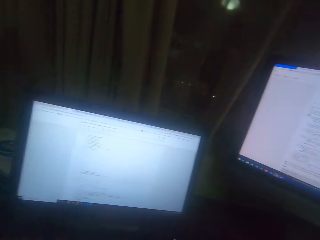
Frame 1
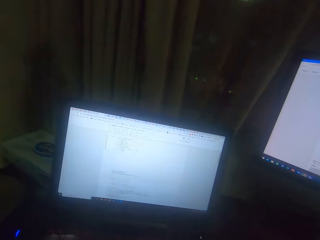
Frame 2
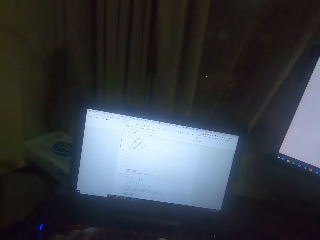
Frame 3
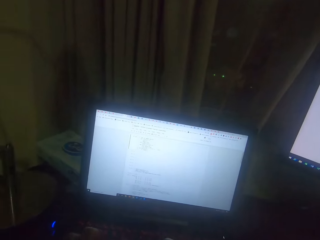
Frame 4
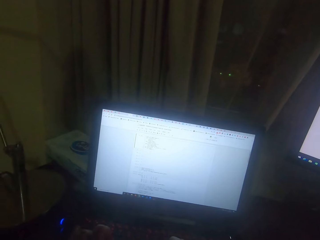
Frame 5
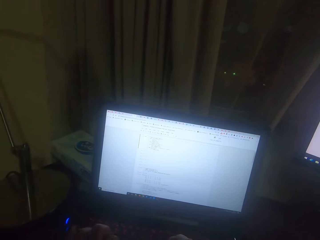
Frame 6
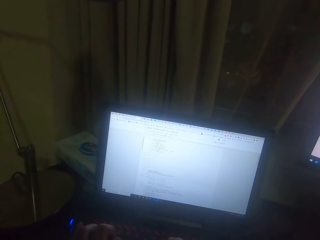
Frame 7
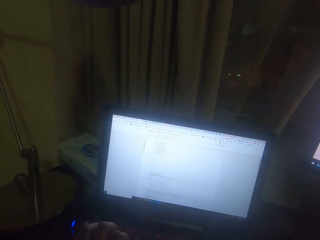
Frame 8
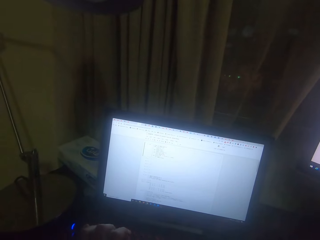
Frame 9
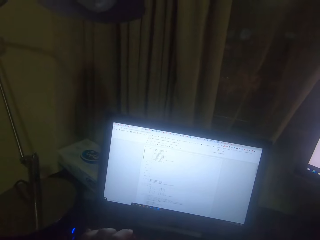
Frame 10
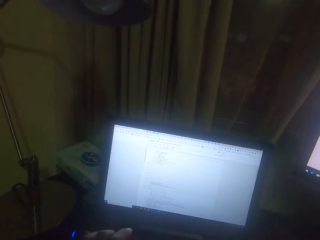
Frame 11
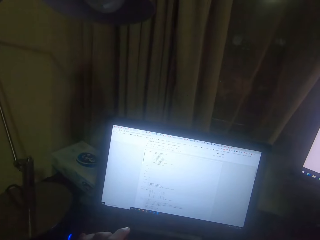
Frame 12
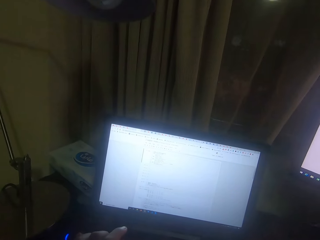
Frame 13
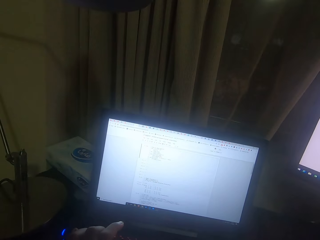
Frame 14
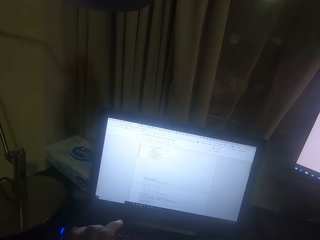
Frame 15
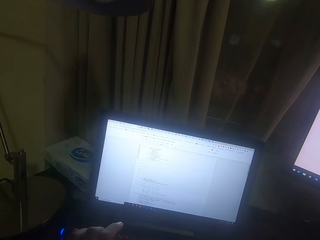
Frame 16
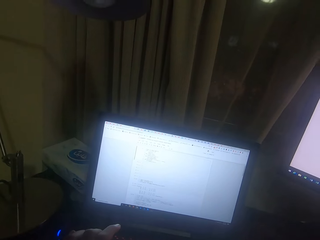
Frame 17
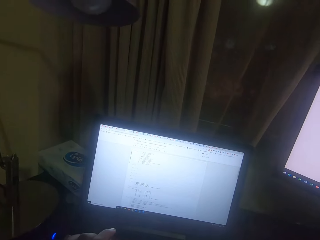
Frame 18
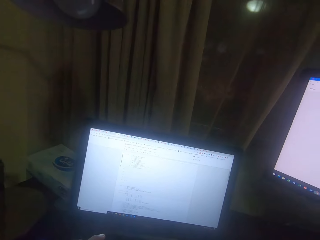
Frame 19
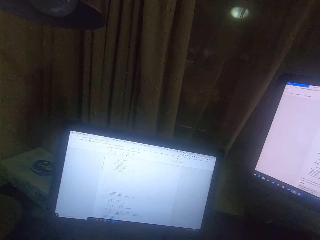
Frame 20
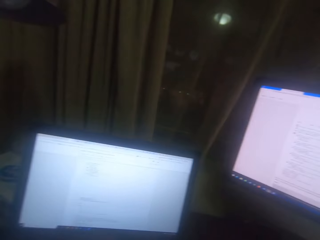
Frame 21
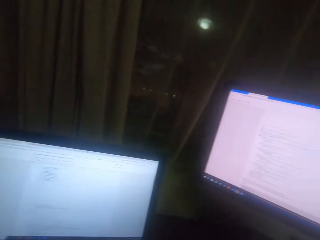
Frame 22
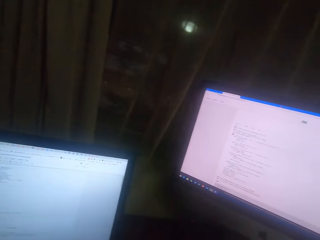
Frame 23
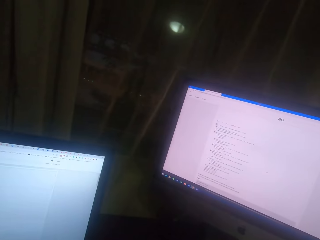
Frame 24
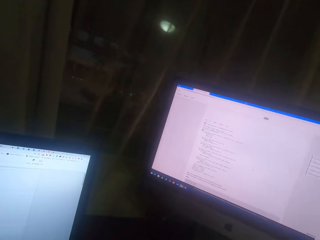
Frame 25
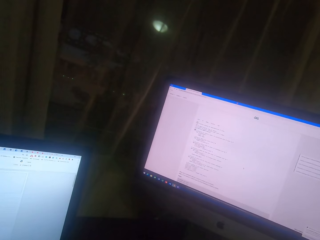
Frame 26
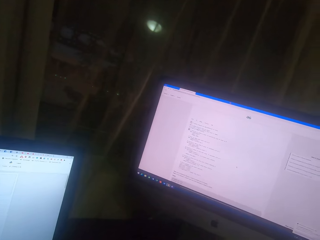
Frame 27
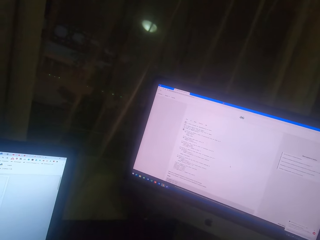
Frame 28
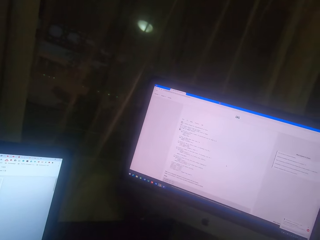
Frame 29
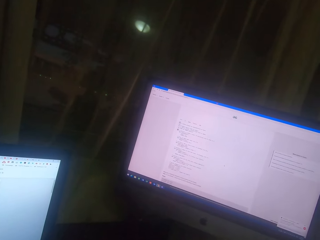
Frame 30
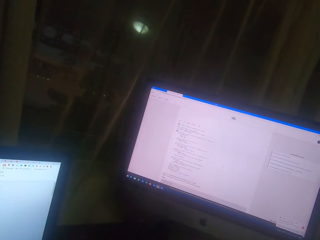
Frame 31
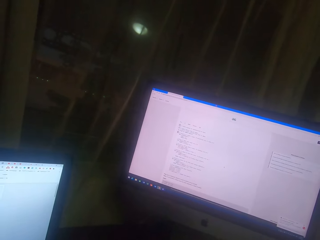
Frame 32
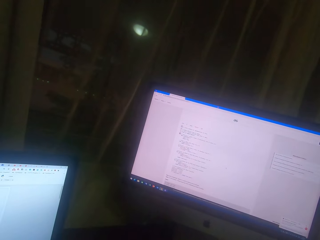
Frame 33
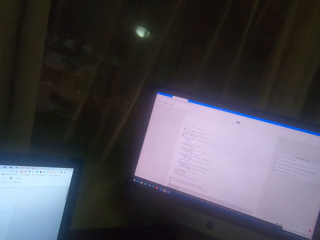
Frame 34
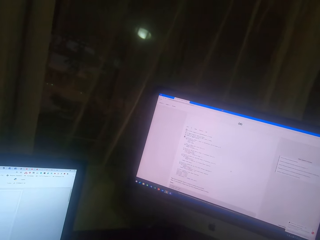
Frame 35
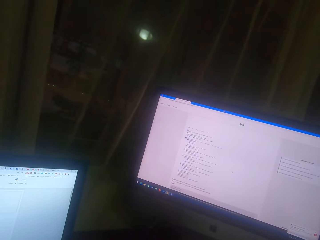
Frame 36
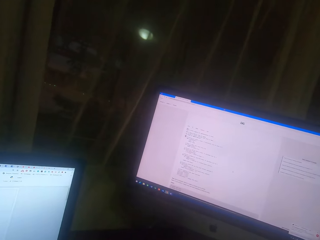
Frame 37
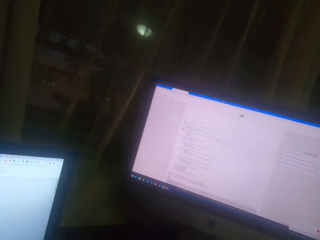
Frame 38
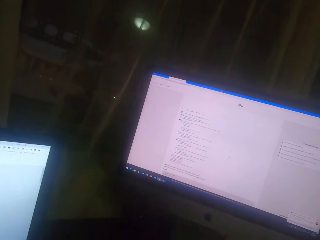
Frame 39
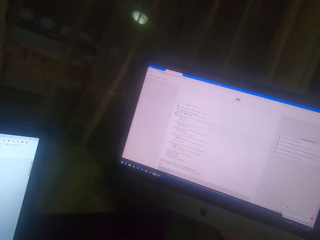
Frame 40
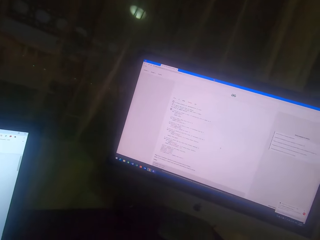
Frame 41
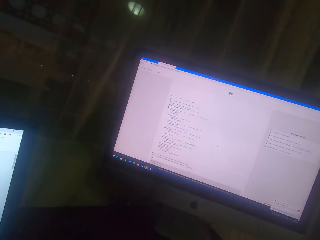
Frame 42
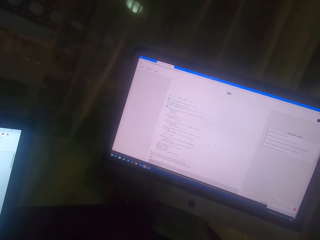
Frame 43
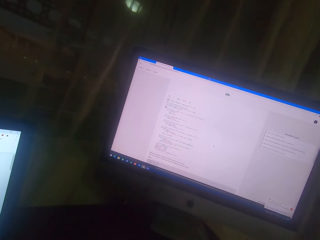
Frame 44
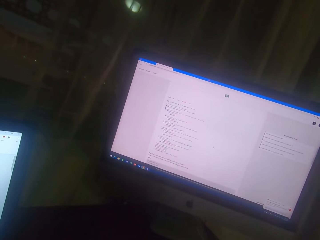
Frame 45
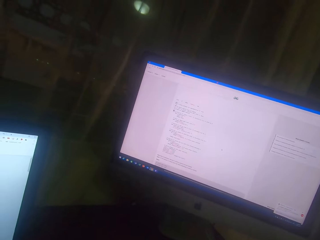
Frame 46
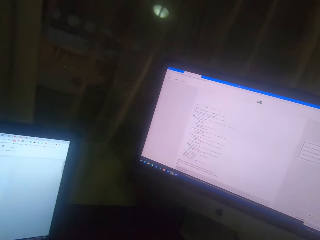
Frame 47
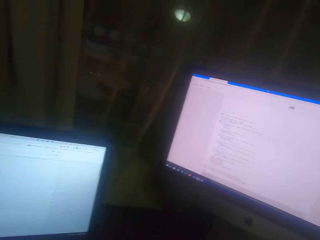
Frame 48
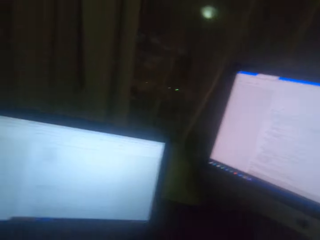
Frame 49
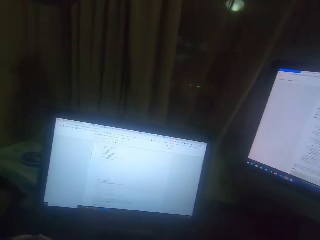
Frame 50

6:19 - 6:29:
The camera wearer types on the keyboard. They read on the computer screen.

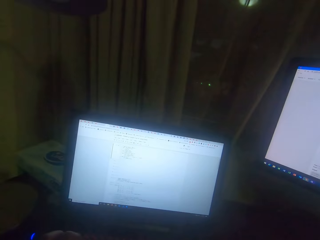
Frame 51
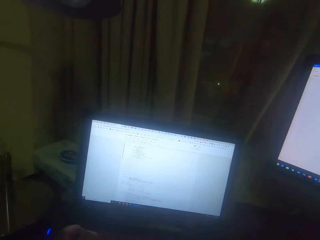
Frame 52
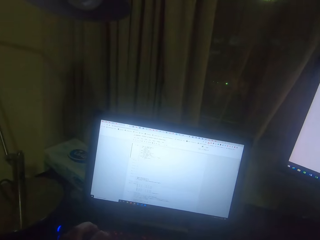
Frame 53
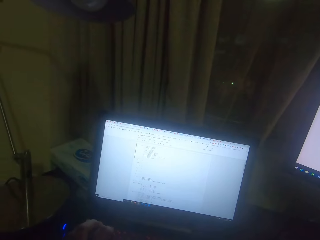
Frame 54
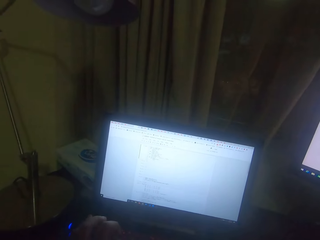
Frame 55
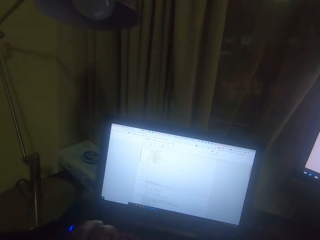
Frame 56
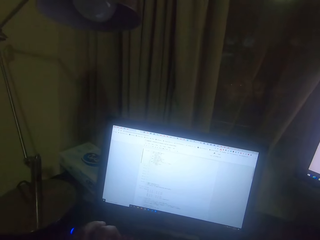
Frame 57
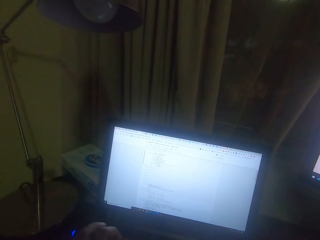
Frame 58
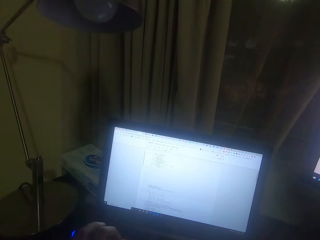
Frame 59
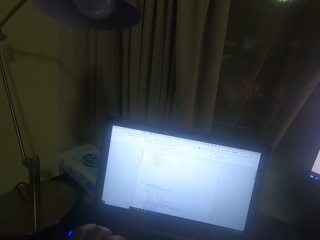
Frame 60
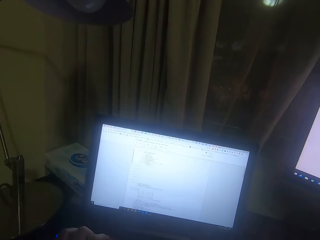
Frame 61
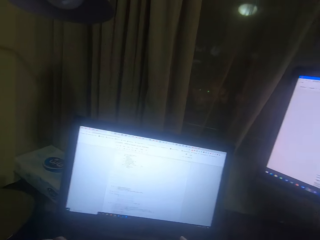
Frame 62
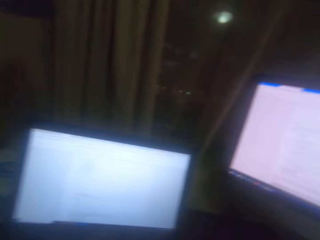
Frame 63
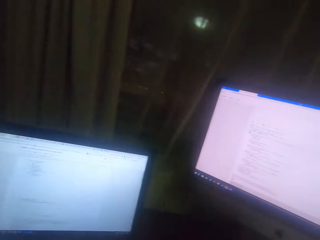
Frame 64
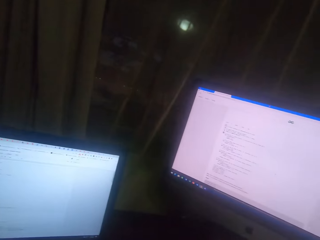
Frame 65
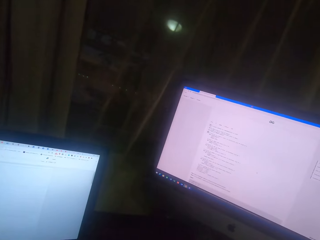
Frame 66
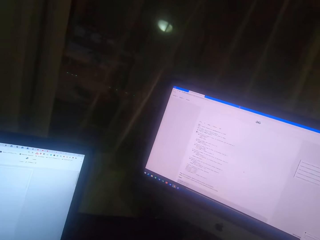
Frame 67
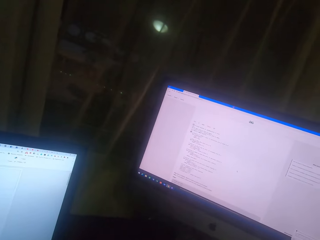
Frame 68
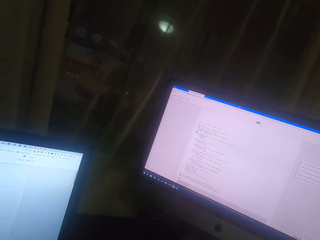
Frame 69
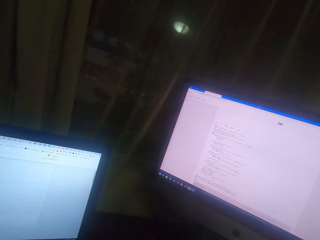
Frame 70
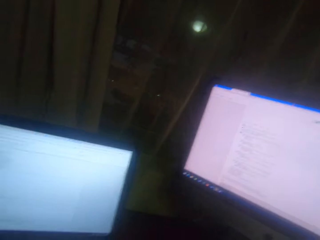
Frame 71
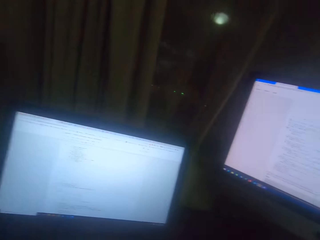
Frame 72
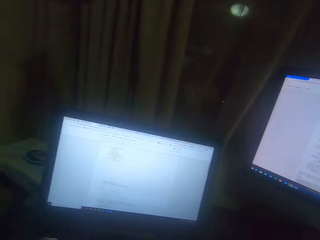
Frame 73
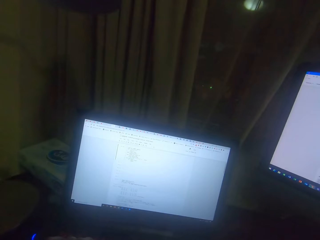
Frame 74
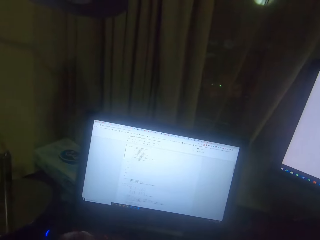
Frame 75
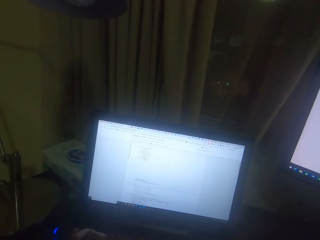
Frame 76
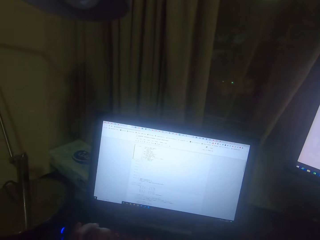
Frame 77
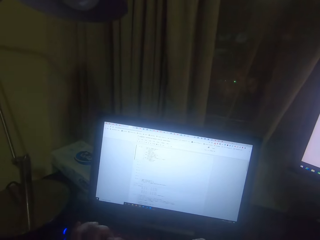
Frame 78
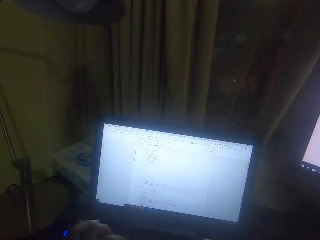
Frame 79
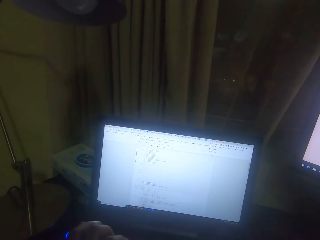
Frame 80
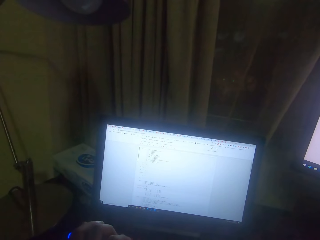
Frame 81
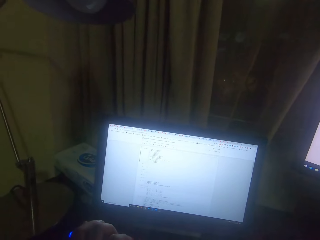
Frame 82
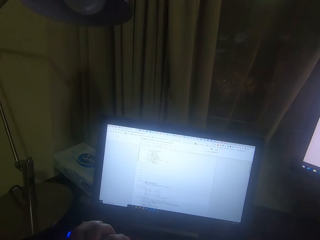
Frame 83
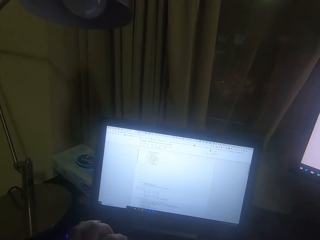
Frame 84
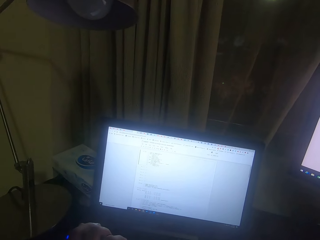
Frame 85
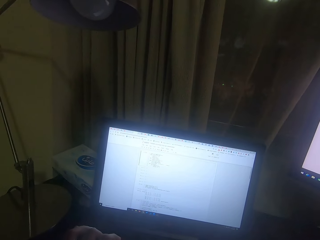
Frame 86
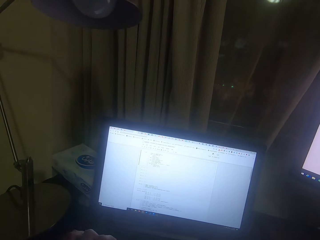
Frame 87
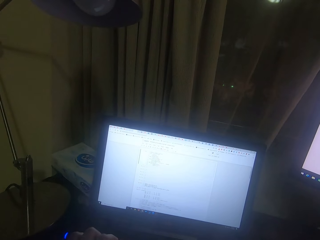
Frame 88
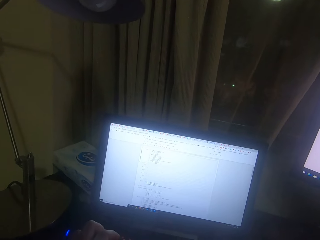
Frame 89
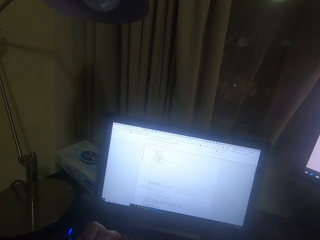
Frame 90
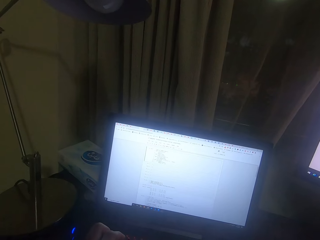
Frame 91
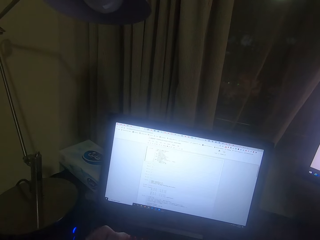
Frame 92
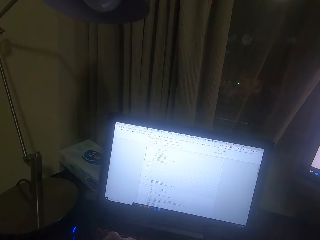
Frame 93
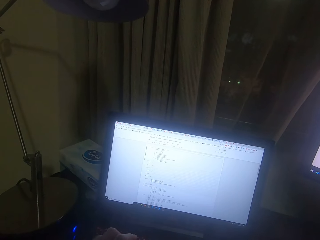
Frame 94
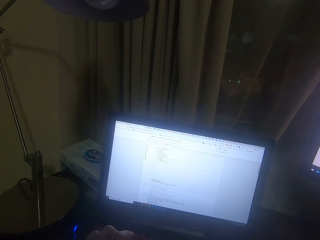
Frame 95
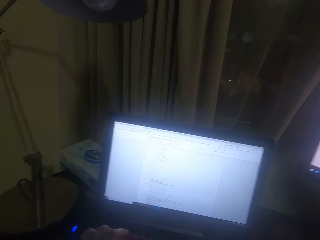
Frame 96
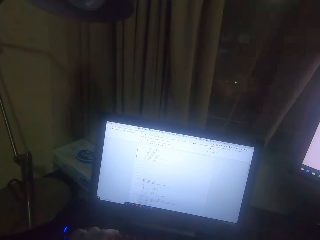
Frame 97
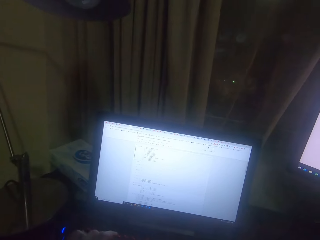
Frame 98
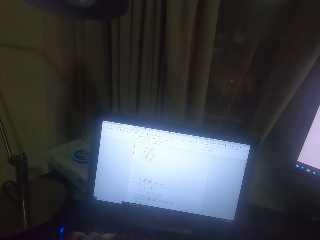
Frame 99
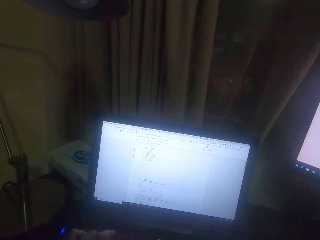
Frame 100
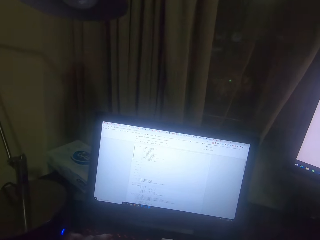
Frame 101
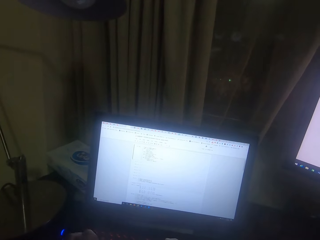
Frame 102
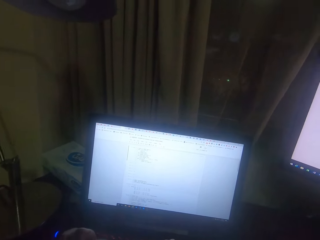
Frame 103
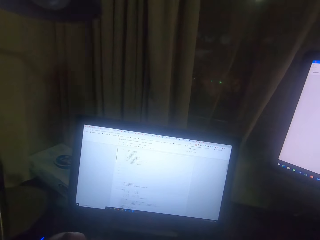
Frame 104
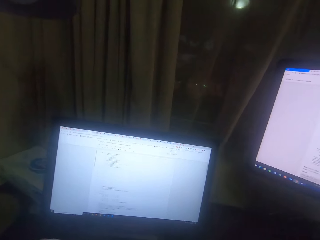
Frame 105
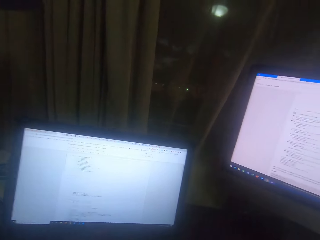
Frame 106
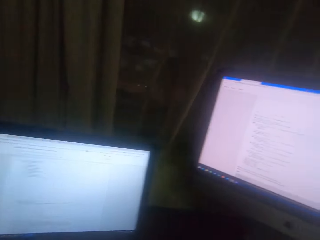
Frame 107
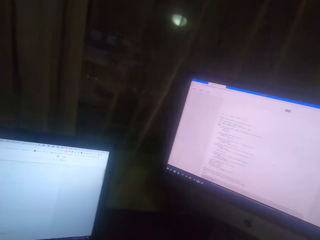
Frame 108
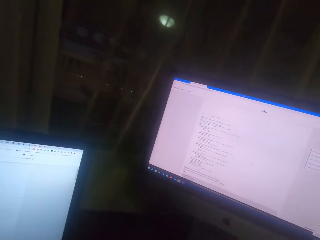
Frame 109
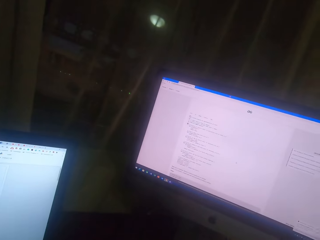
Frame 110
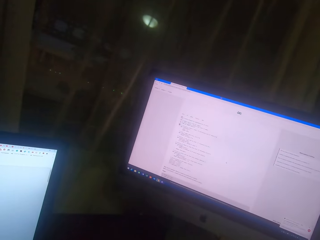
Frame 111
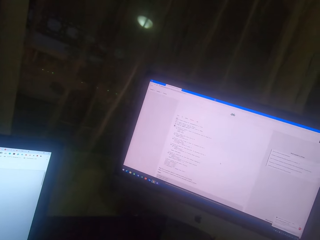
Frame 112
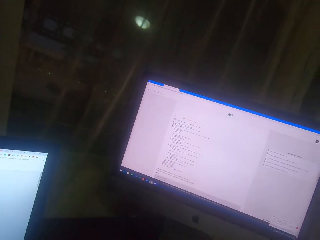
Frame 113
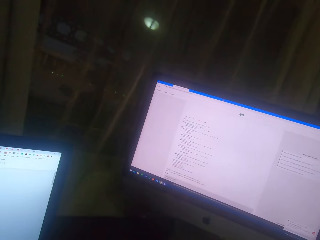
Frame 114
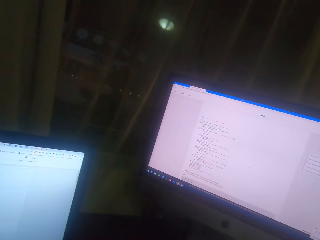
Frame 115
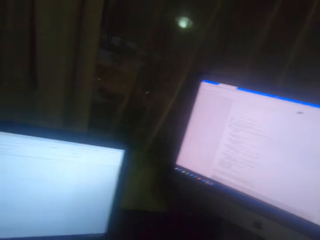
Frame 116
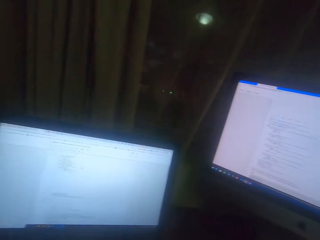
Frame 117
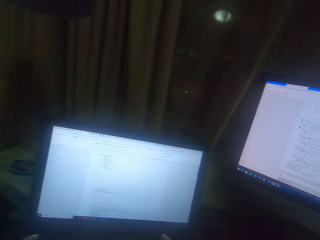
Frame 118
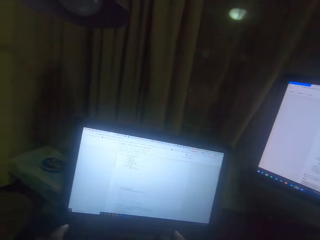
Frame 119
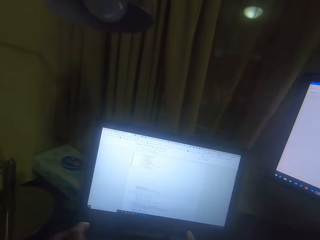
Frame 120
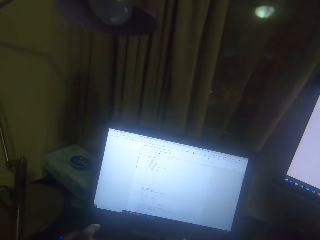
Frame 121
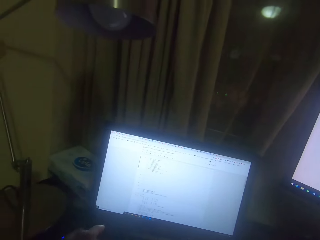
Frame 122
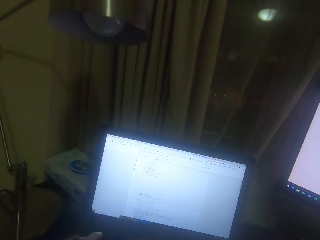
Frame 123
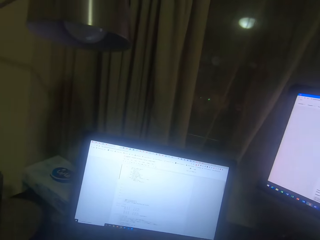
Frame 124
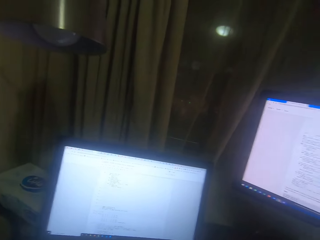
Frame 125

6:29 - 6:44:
The camera wearer presses the desktop keyboard.
